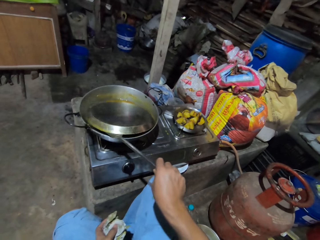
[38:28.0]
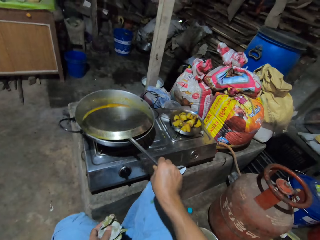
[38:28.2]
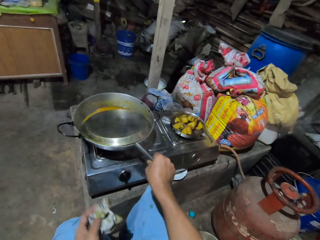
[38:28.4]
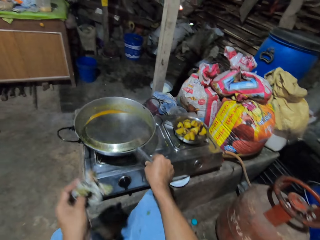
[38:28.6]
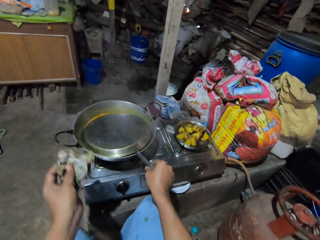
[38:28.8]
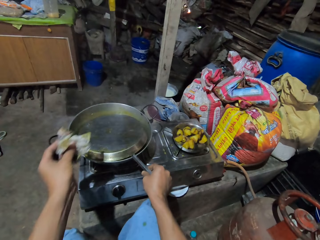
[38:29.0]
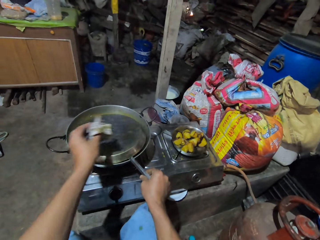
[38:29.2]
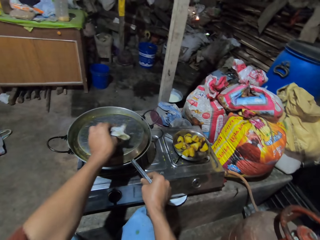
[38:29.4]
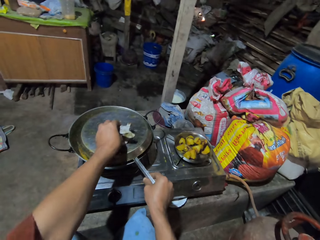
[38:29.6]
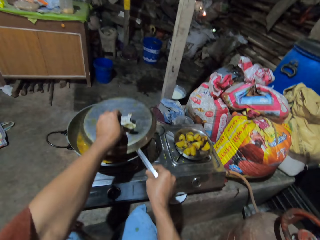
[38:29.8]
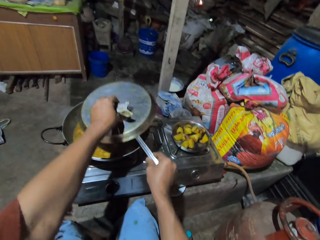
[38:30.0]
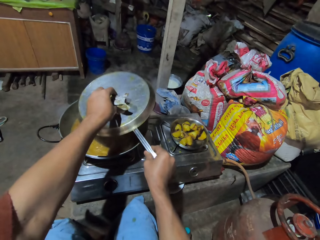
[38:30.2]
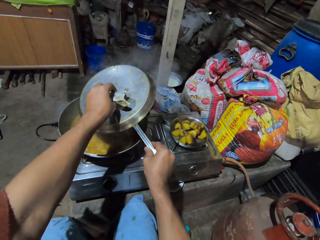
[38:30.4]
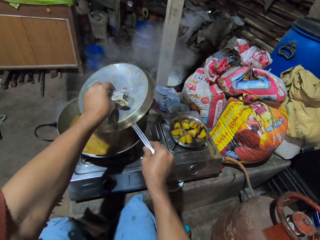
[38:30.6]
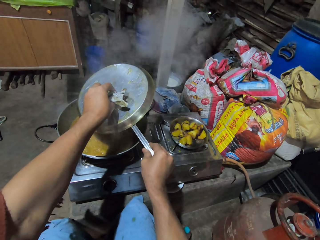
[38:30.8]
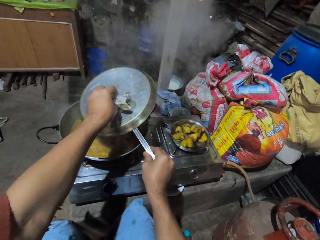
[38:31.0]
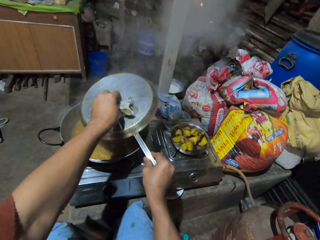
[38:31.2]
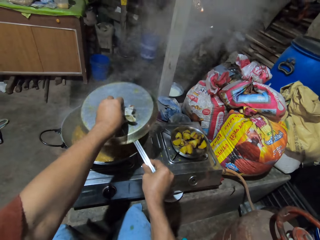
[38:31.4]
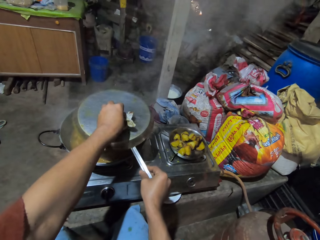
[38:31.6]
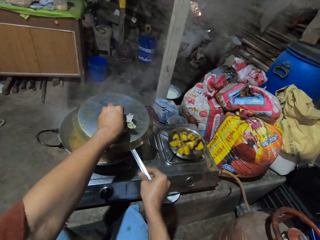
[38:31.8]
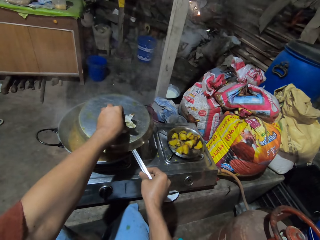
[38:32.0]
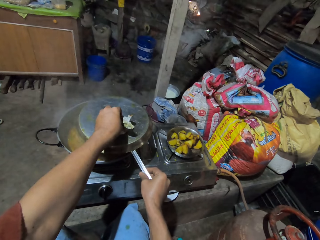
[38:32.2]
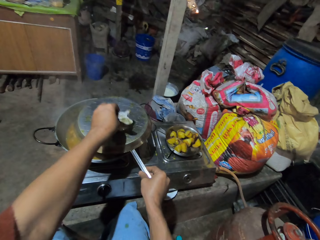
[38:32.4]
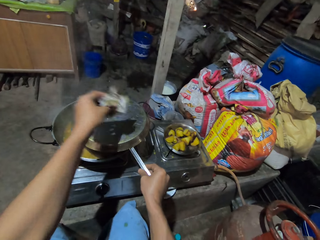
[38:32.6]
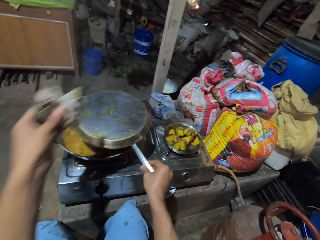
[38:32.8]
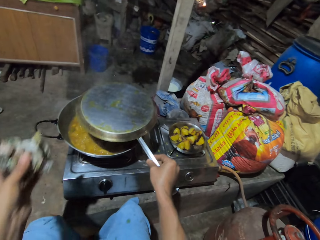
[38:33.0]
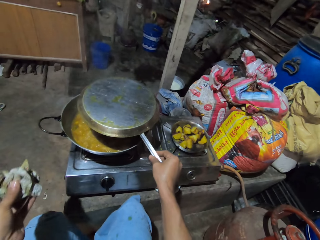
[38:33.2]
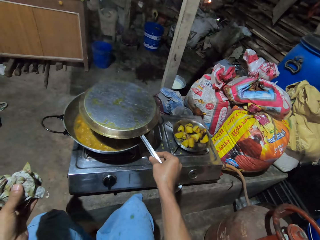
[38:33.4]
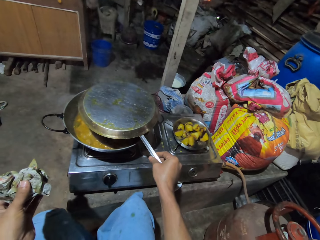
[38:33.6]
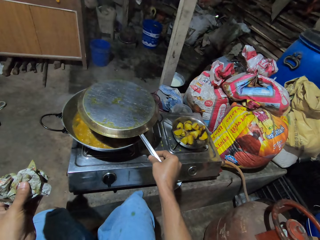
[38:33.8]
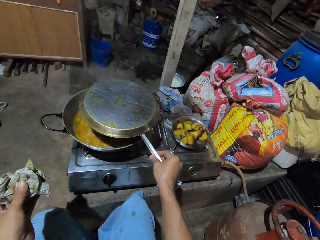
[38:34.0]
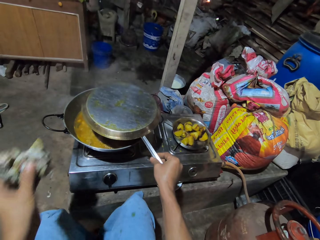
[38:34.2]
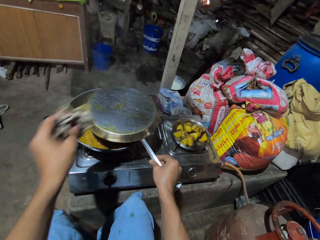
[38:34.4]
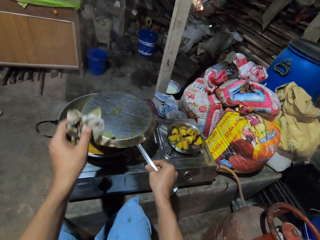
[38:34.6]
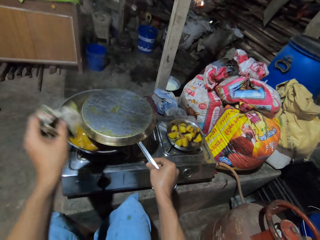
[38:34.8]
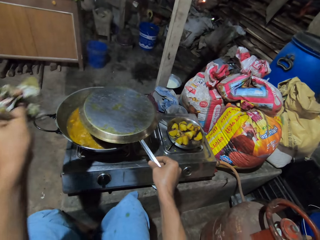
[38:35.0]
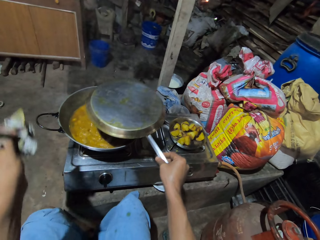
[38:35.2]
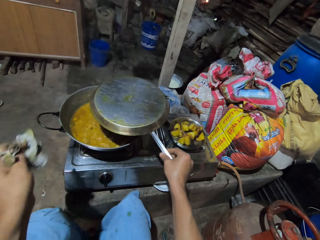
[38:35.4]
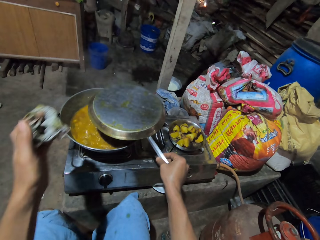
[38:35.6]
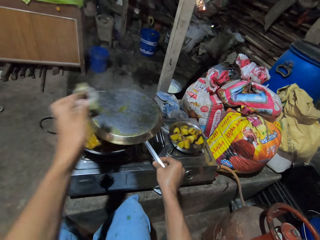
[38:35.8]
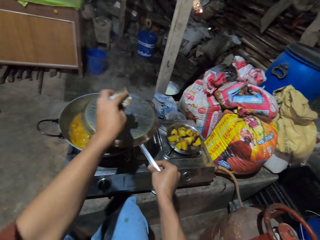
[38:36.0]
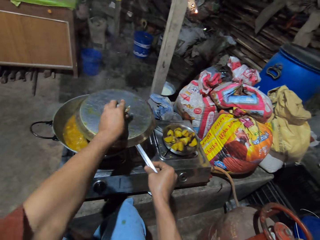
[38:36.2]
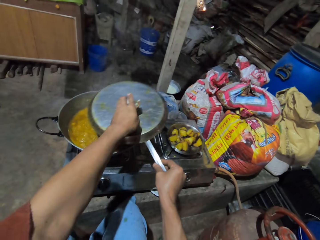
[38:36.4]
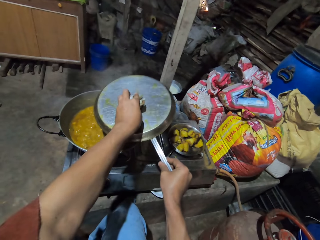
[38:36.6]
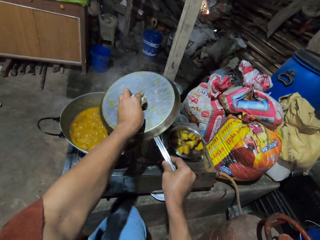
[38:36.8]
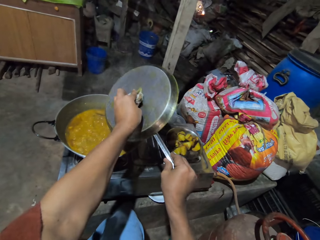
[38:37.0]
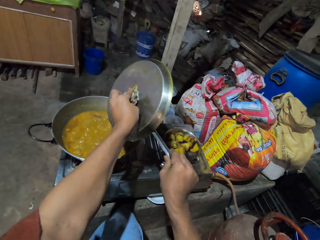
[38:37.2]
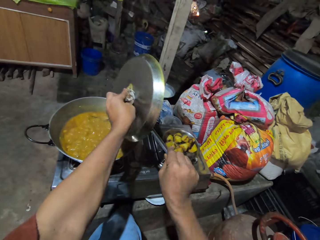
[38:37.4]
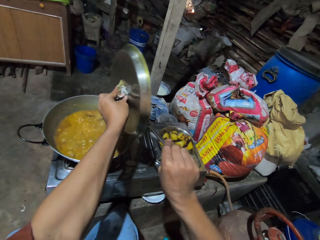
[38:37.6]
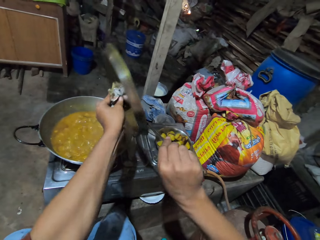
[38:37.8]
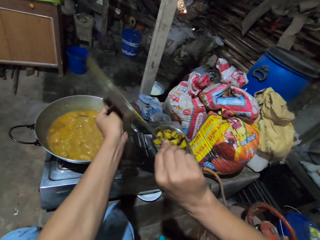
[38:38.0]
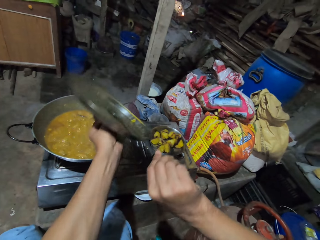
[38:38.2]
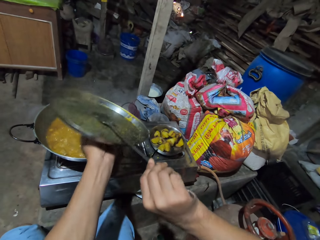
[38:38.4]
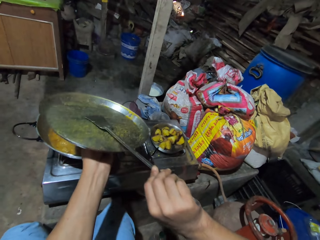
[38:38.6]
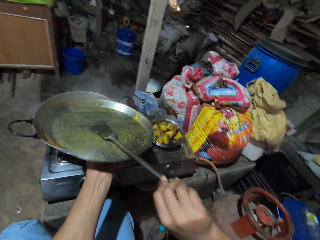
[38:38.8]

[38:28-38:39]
The camera wearer holds the cooking pot lid. They pick up the cooking pot lid from the cooking pot.

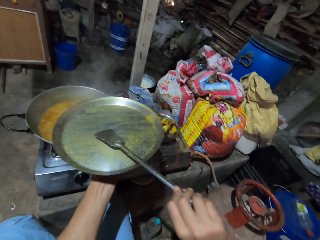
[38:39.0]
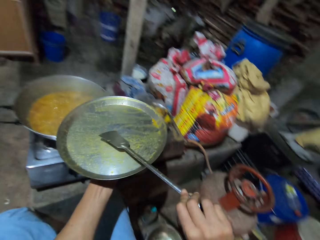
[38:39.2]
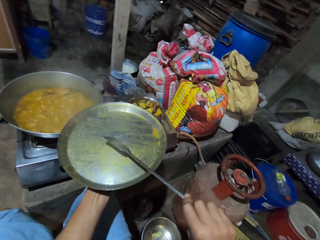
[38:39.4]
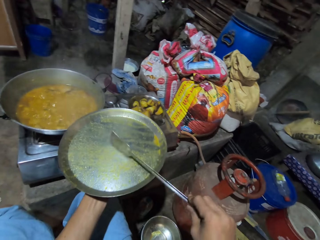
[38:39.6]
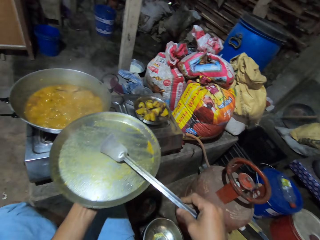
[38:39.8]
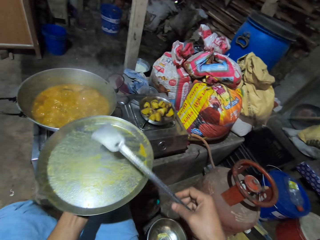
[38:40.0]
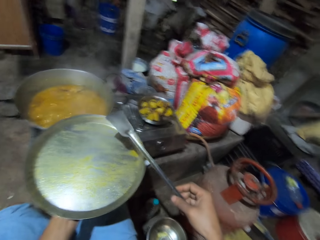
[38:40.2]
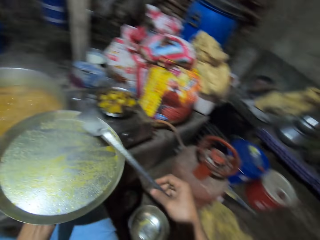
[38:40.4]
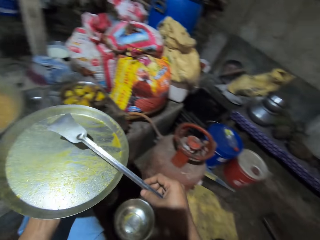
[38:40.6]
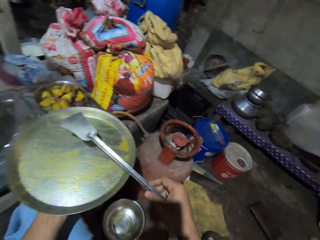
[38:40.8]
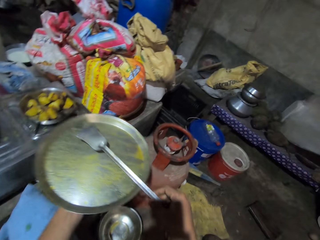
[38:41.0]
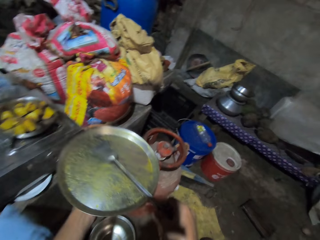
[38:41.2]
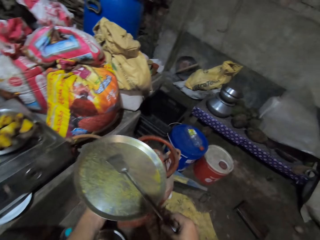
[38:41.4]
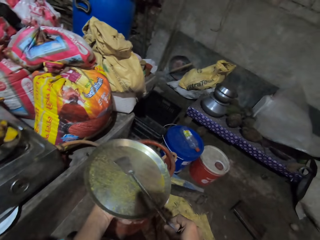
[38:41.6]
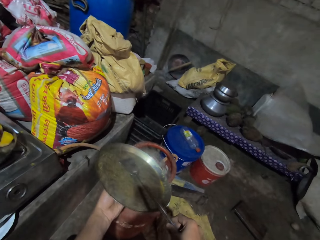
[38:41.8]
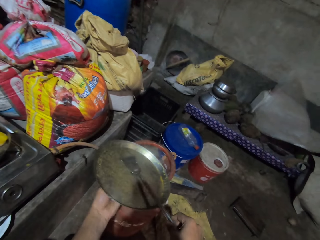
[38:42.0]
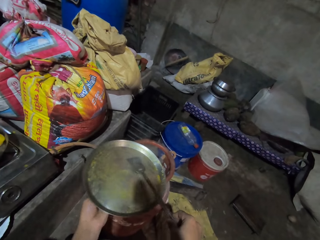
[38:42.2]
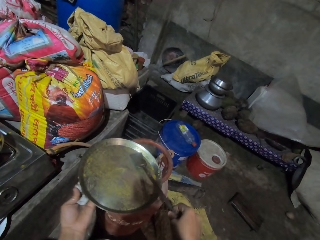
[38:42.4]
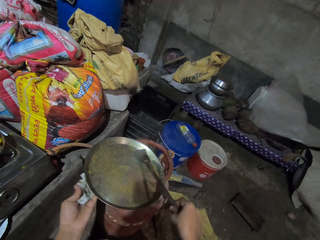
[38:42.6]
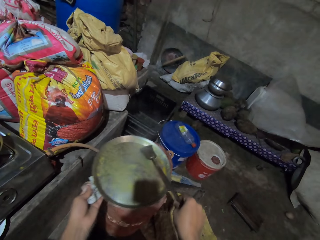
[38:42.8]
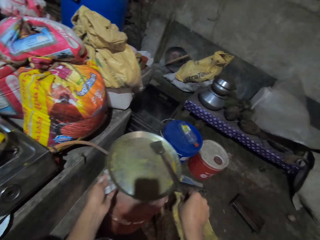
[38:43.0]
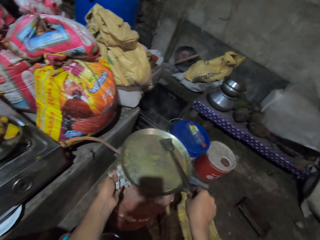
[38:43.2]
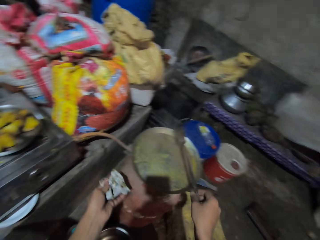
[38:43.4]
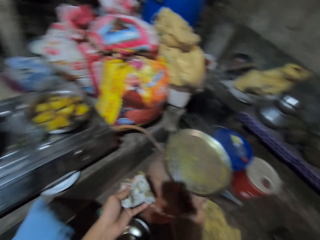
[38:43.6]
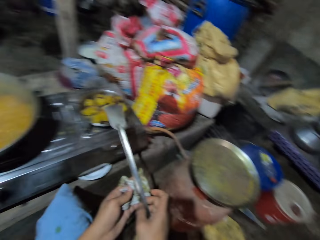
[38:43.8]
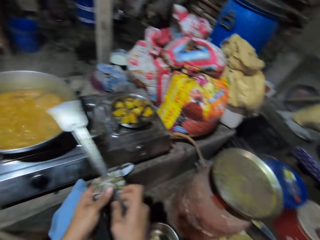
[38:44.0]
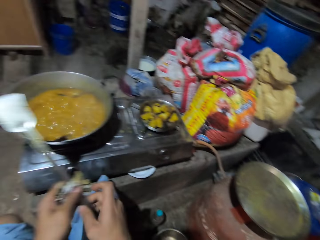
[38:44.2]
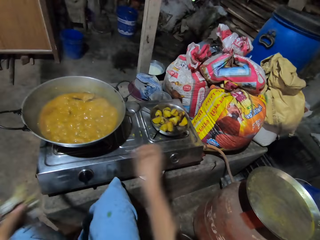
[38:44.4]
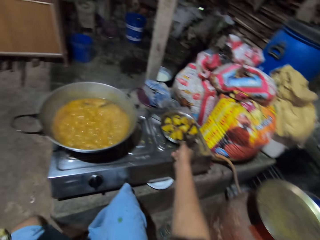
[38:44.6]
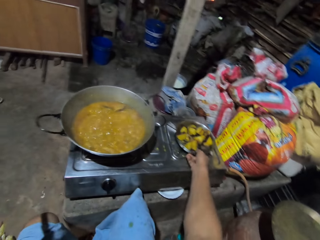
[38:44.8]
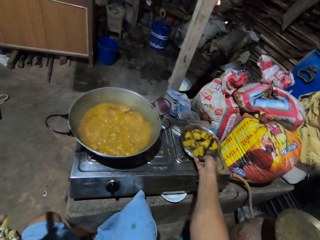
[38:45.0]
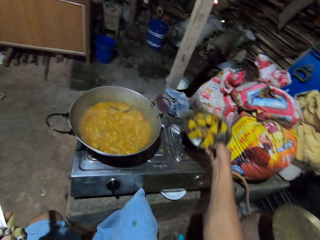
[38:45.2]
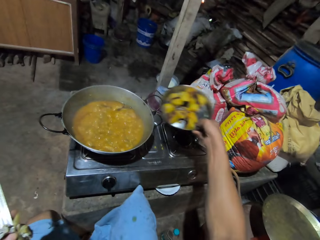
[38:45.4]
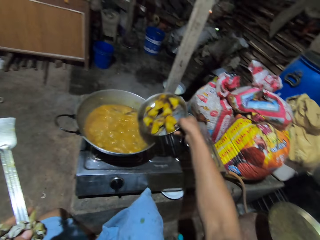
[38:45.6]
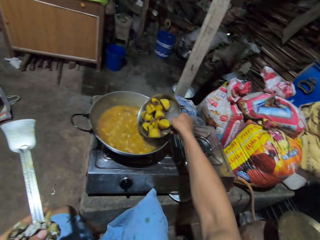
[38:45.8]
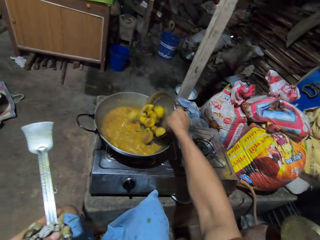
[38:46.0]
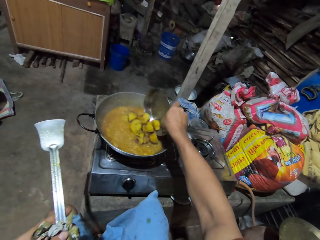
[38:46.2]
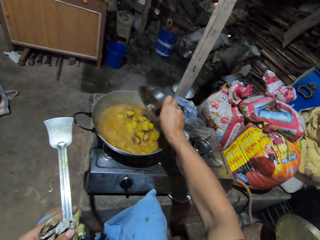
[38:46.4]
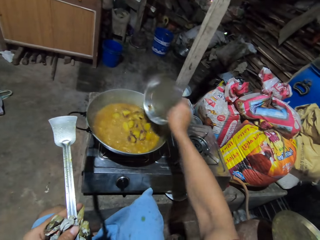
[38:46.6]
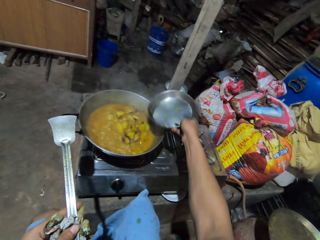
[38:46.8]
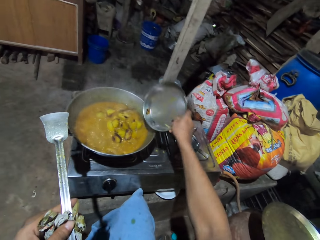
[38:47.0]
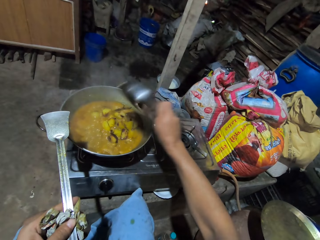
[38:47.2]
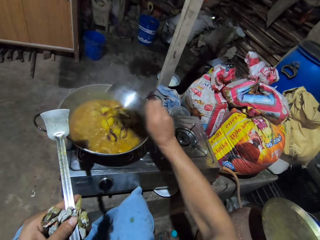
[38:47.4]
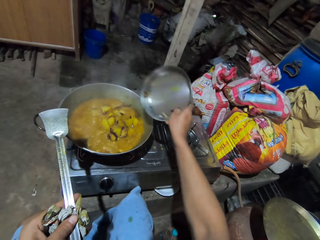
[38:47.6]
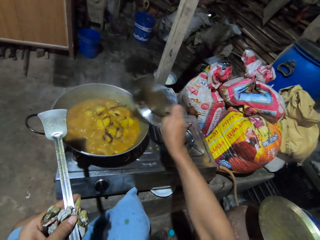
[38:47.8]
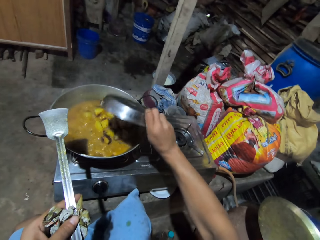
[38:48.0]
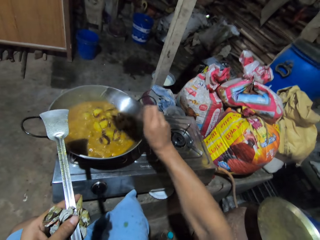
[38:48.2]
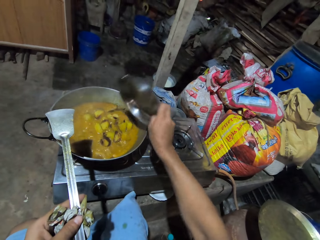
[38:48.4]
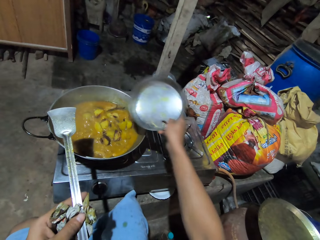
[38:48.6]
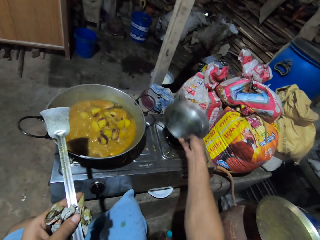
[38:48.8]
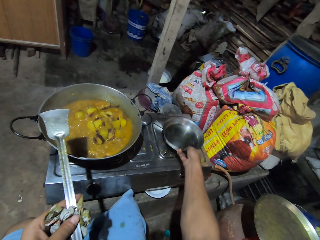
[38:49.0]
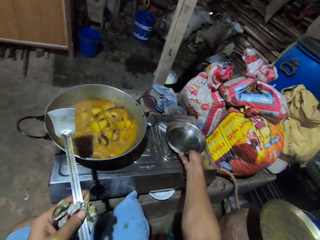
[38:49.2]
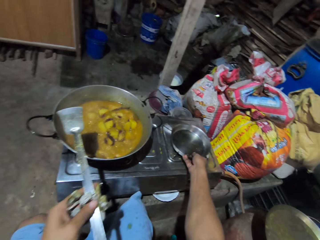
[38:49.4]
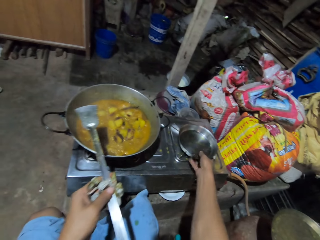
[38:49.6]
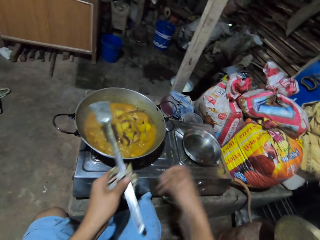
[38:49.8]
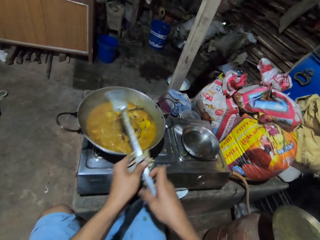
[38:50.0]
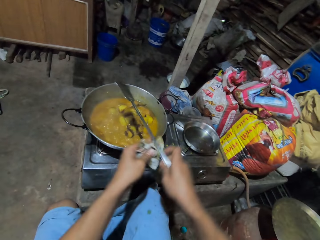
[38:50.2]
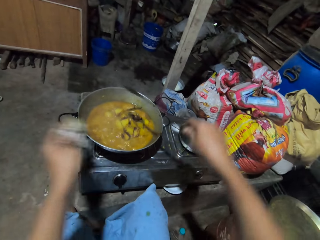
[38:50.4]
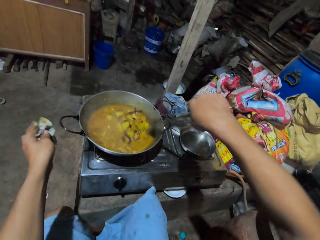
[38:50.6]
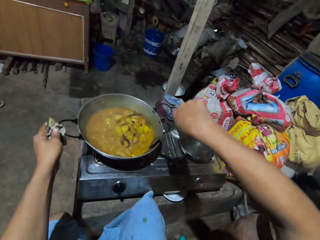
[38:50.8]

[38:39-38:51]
The camera wearer puts down the cooking lid. They hold the cooking spoon. They pick up the plate. They put the food in the cooking pot. They put down the plate.
